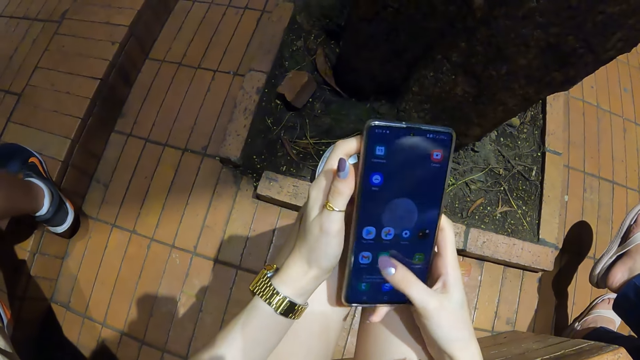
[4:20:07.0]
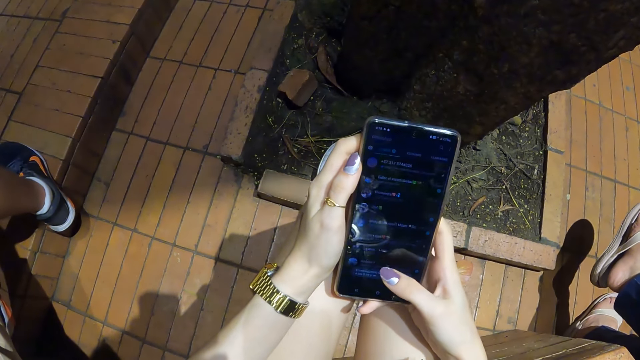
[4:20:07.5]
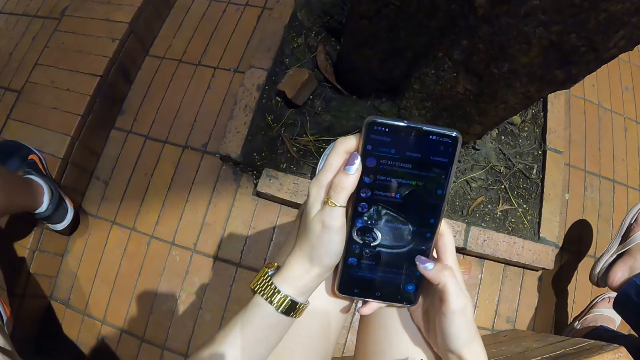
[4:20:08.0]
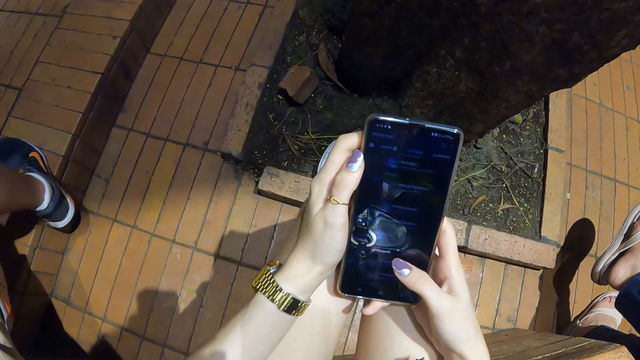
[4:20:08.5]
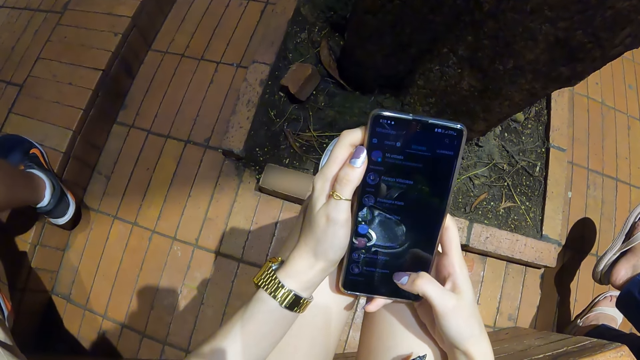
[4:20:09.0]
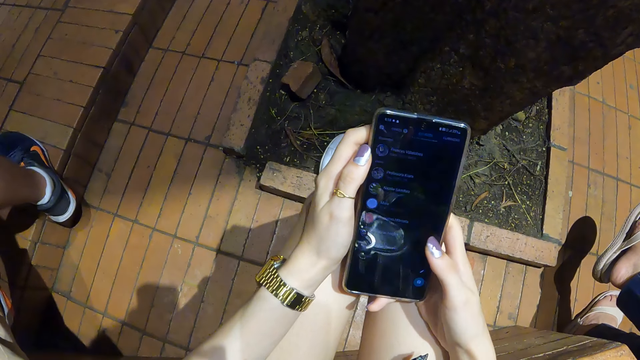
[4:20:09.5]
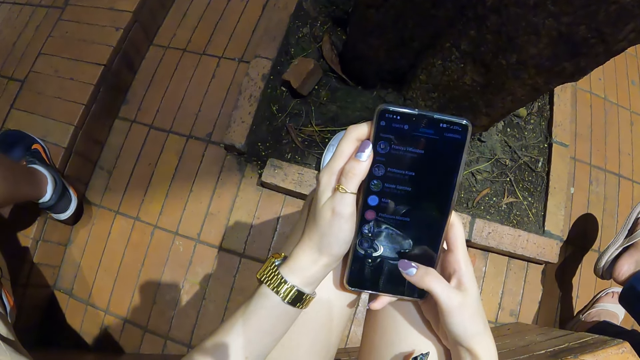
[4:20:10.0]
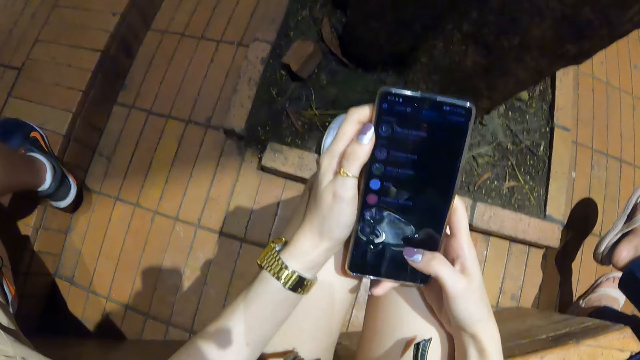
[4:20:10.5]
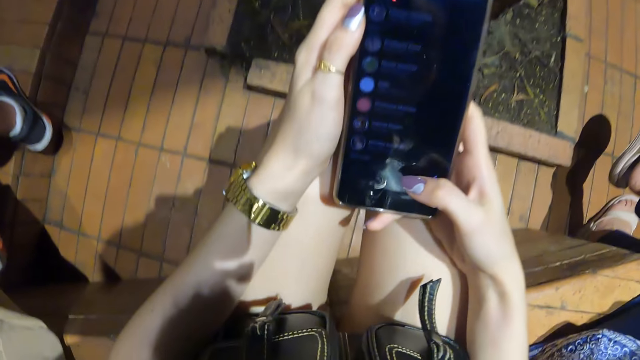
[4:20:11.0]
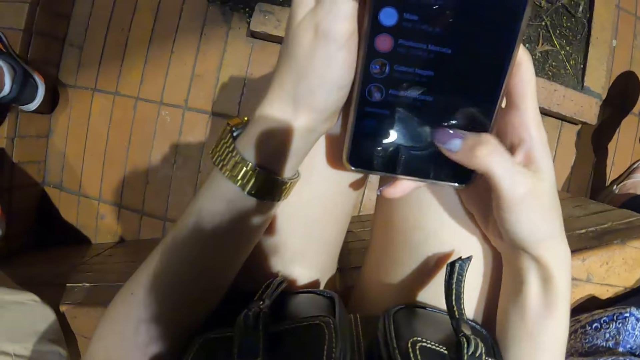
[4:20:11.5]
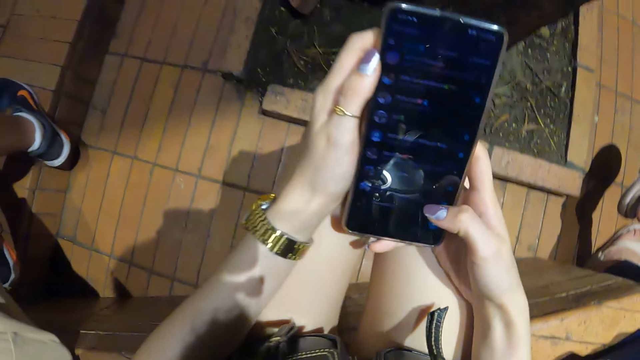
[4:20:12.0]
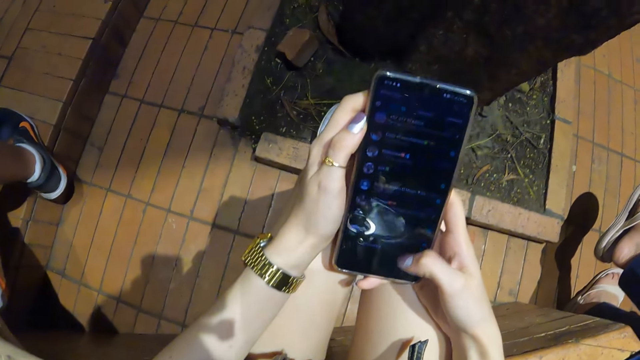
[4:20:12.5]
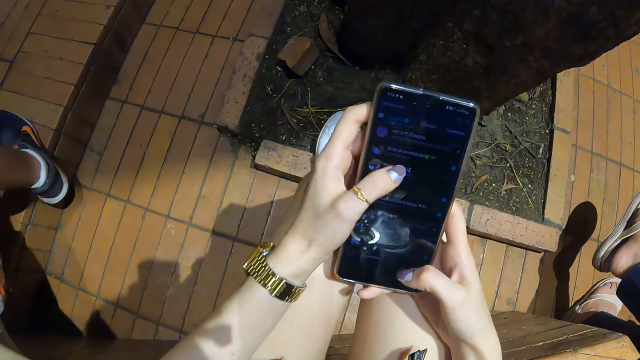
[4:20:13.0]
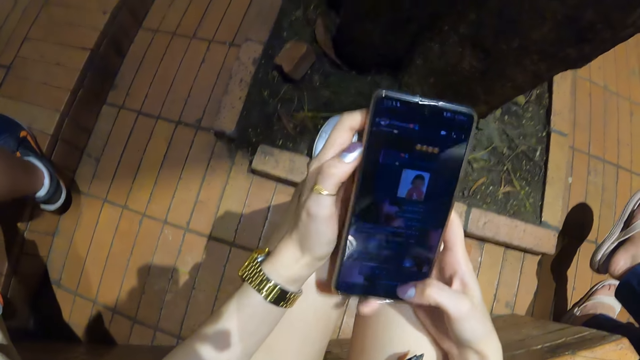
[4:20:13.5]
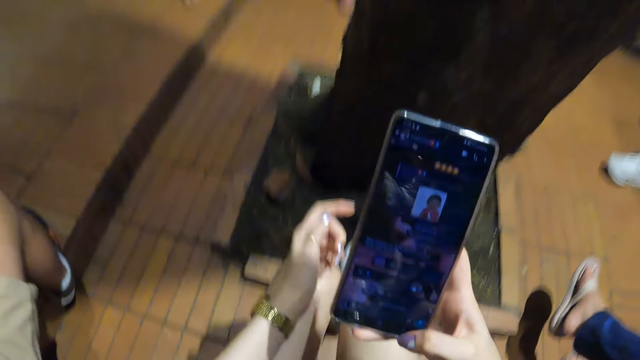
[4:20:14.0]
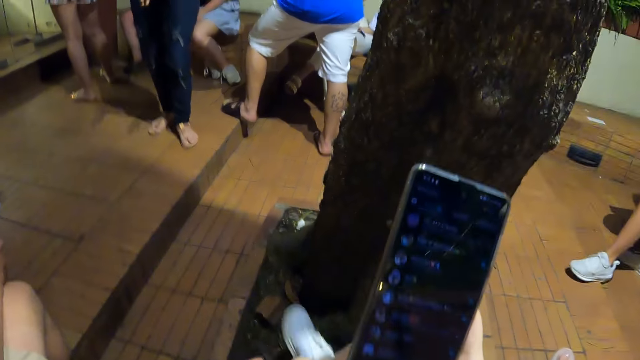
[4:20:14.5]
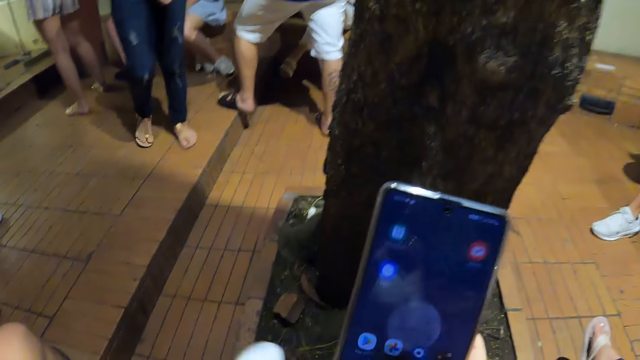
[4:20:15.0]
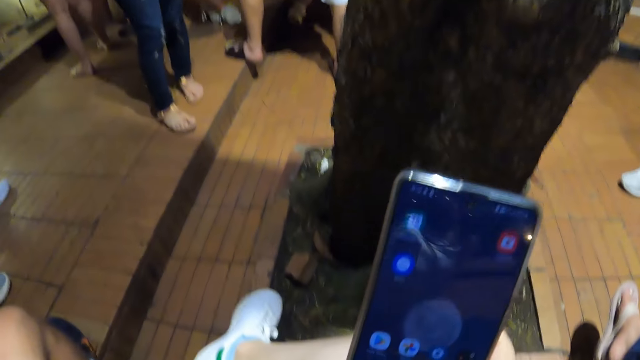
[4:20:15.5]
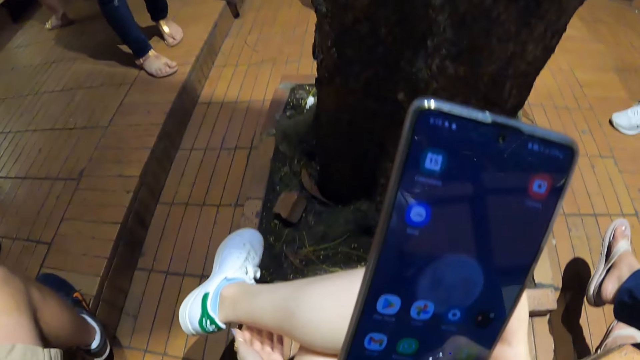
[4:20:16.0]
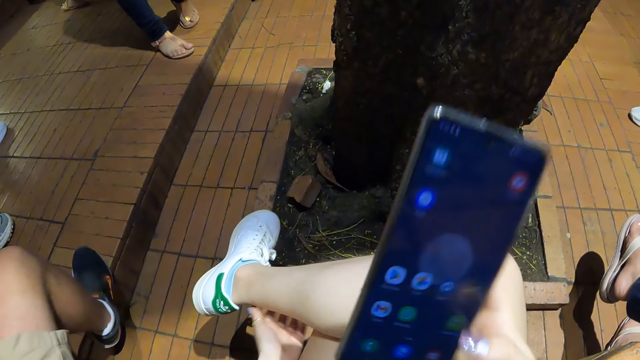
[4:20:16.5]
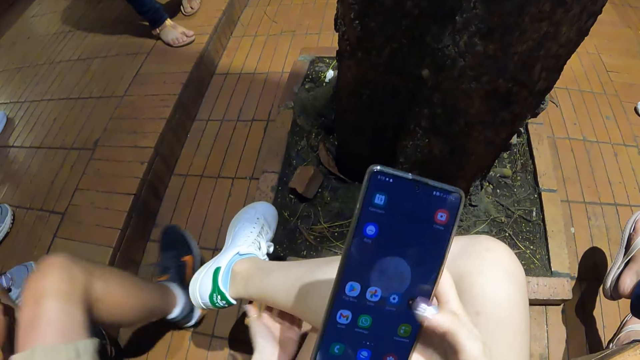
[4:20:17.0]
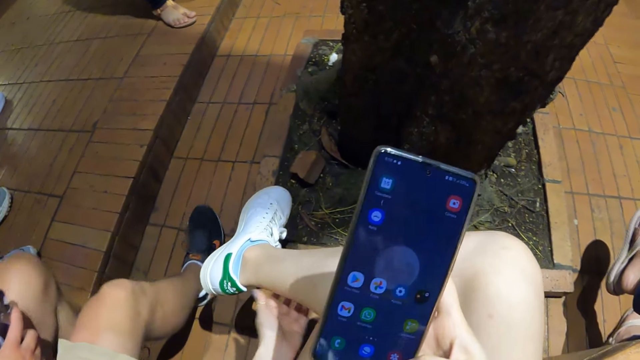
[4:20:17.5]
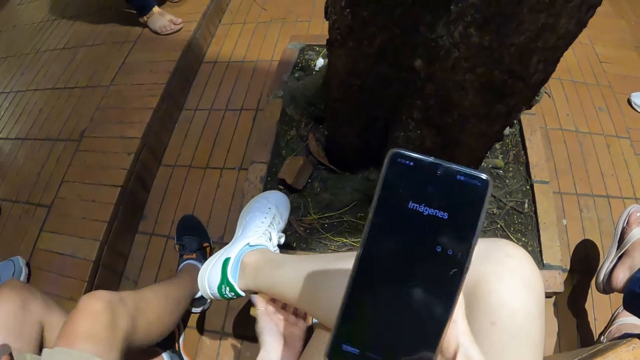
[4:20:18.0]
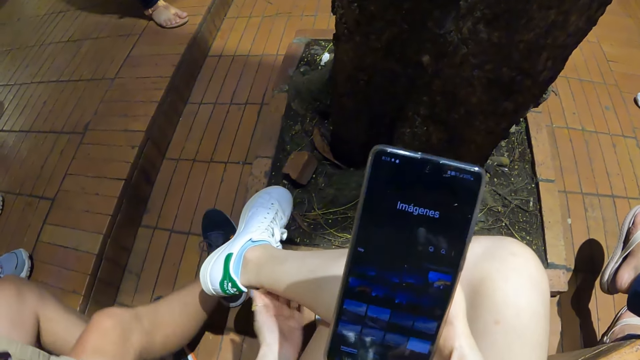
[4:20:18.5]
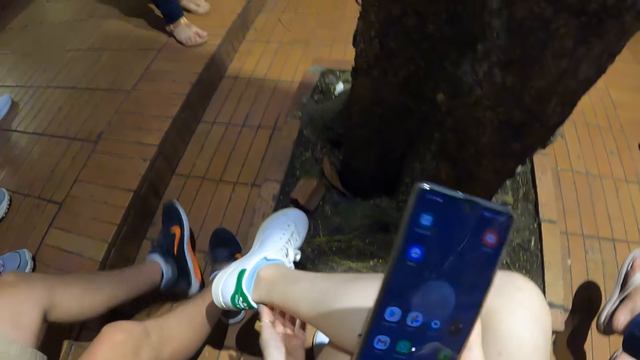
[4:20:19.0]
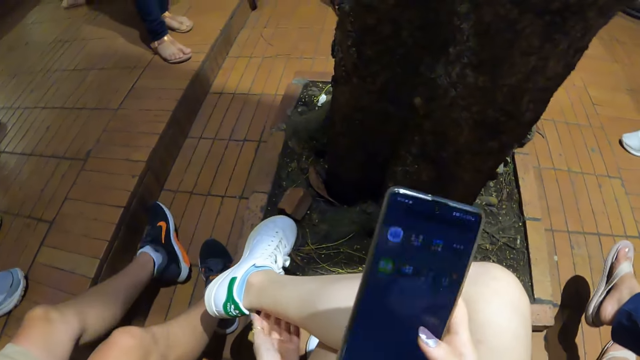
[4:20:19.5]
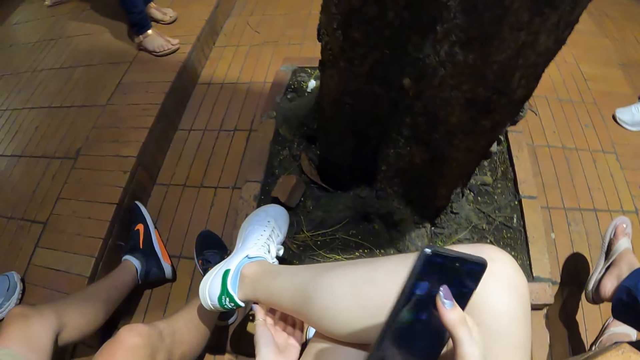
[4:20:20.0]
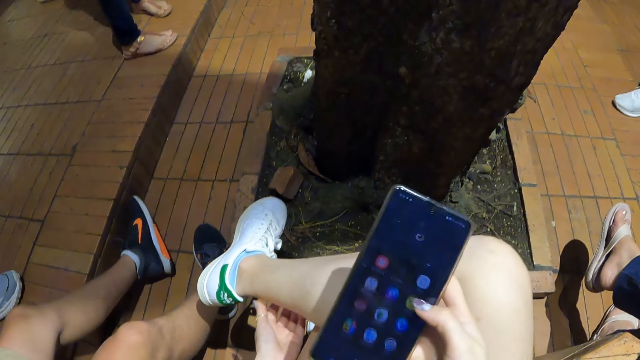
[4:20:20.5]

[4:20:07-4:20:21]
The camera wearer crosses her legs. She rubs her leg with the left hand.

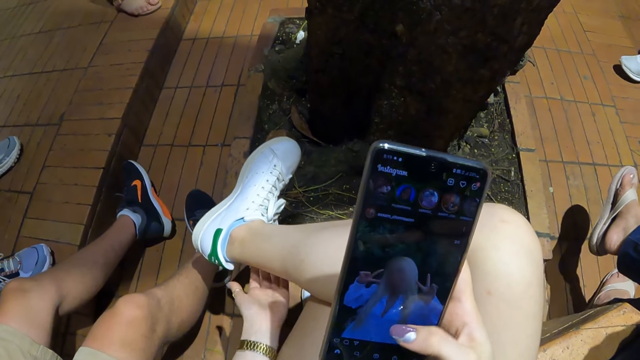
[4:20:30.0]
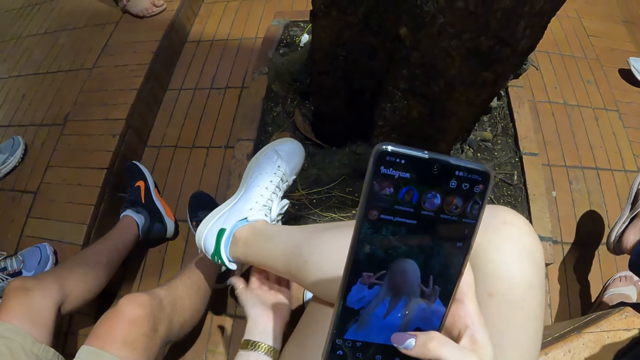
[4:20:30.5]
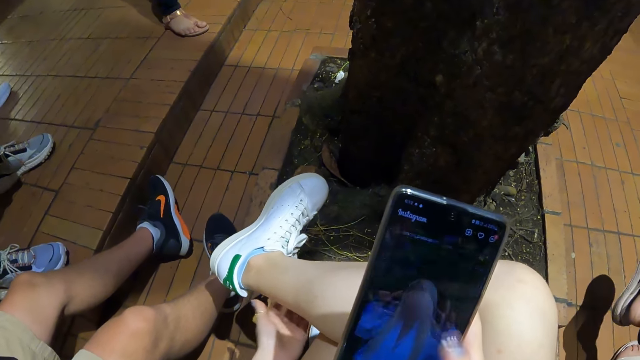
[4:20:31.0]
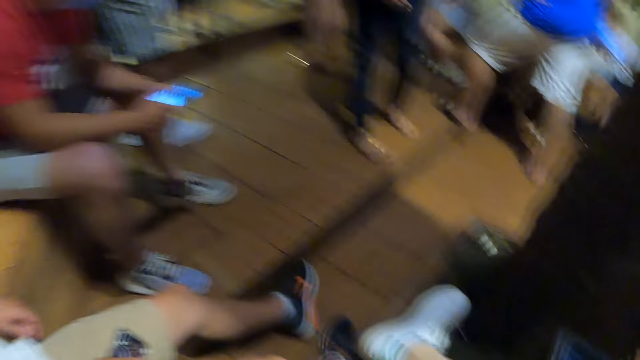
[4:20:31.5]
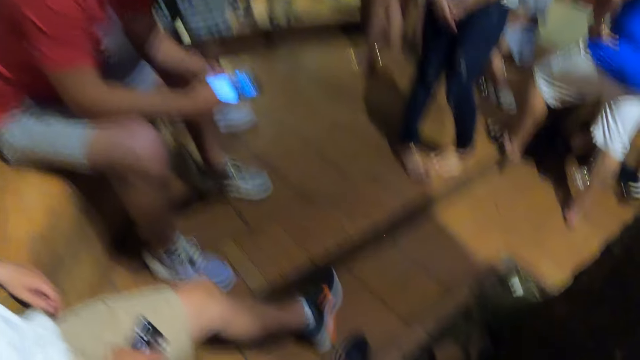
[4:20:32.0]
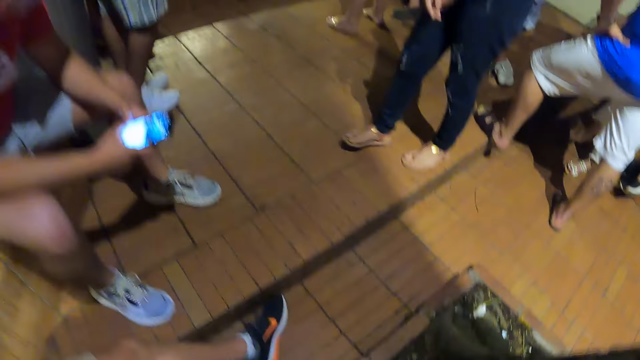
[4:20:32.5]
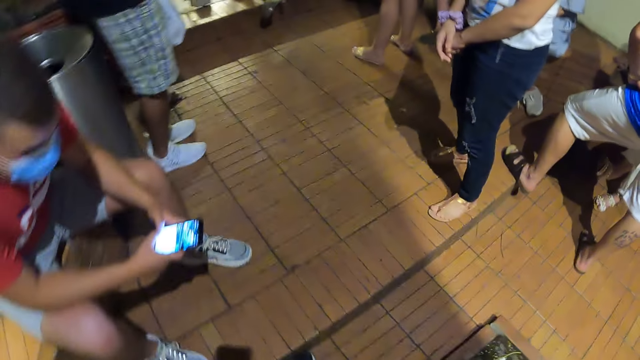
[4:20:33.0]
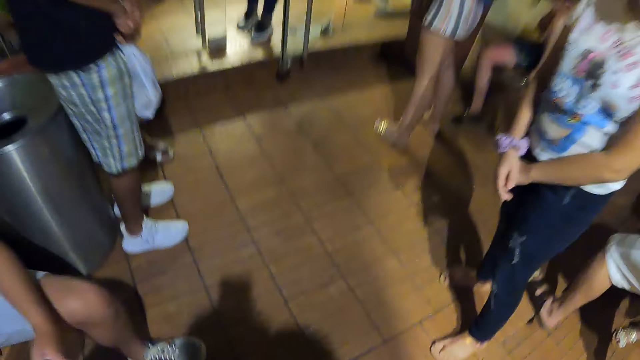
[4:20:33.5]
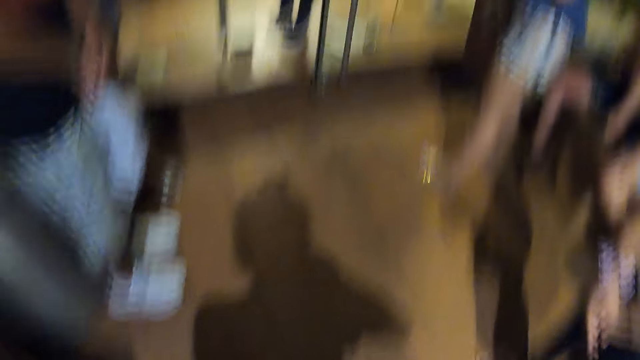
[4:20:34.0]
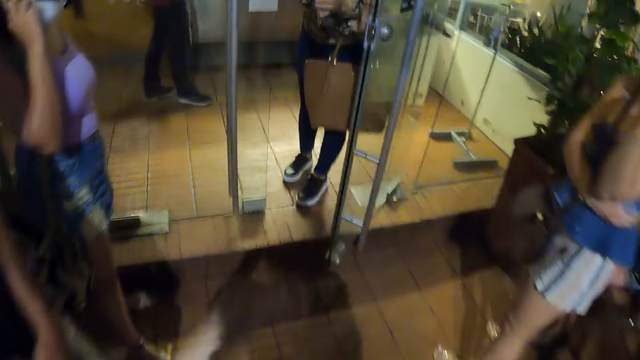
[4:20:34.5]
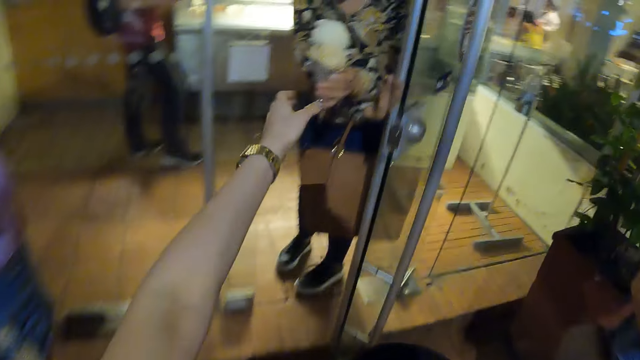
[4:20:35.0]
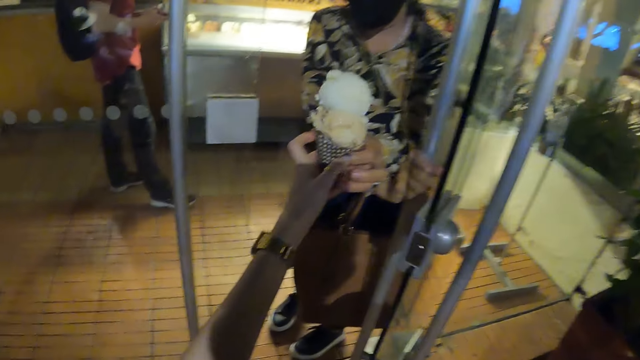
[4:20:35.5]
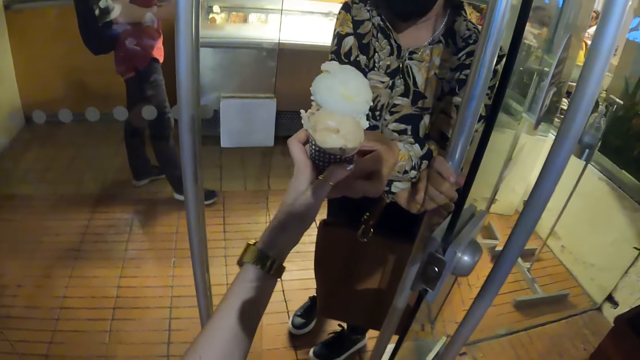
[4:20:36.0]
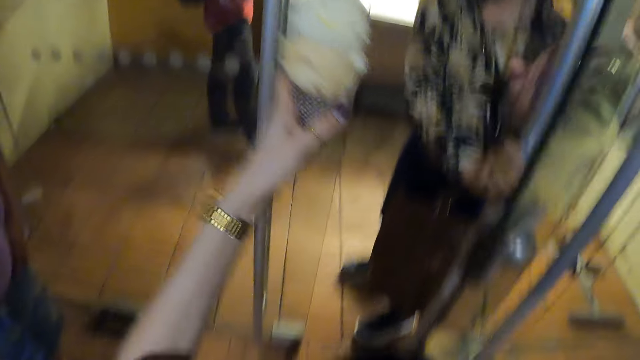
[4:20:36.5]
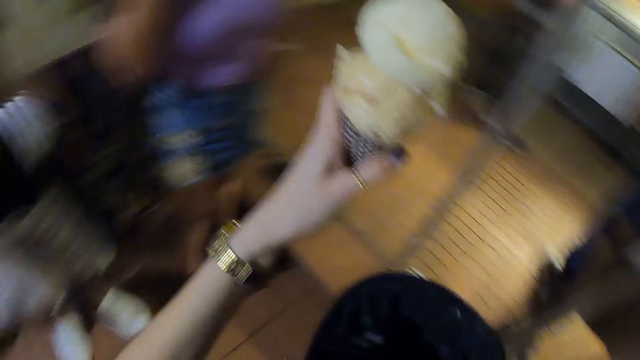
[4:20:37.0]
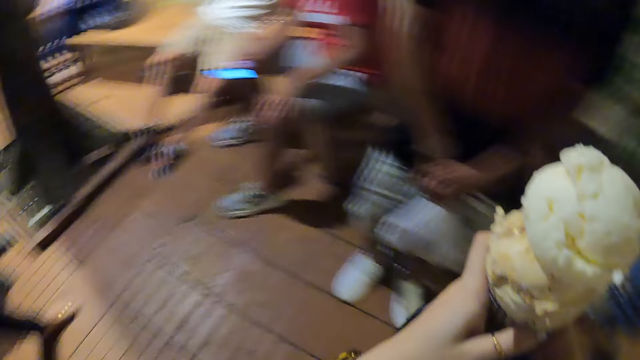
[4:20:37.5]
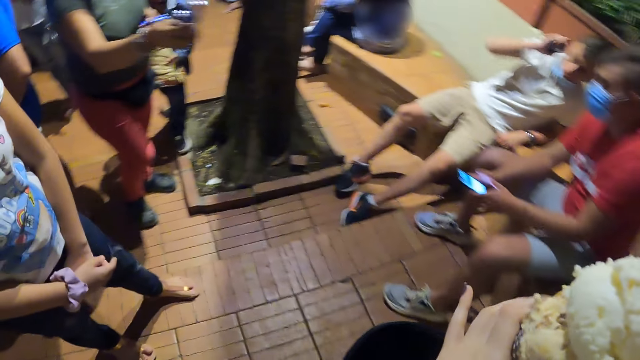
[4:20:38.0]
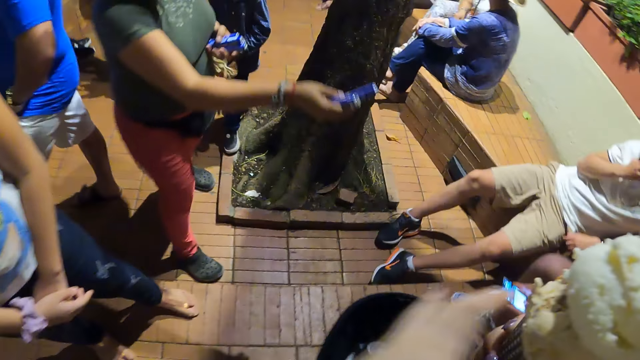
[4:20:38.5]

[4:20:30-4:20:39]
The camera wearer looks around. They walk around. A lady gives the camera wearer an ice cream. The camera wearer takes the ice cream.
